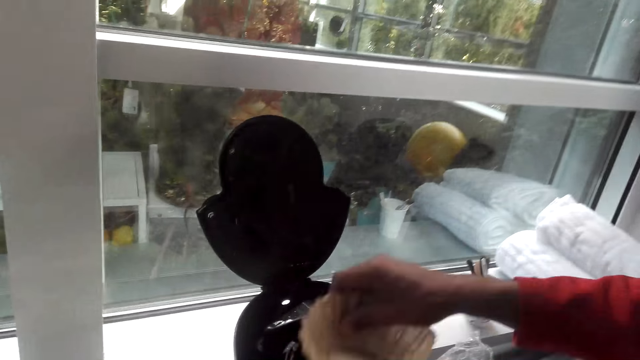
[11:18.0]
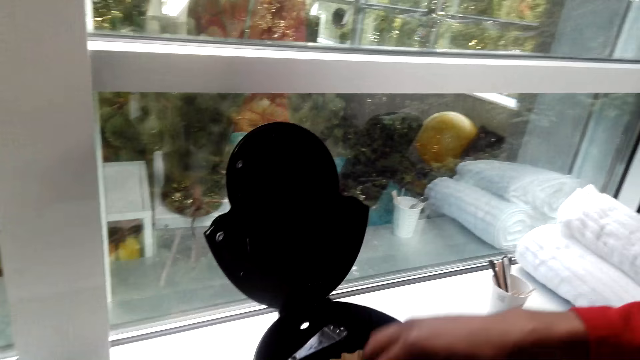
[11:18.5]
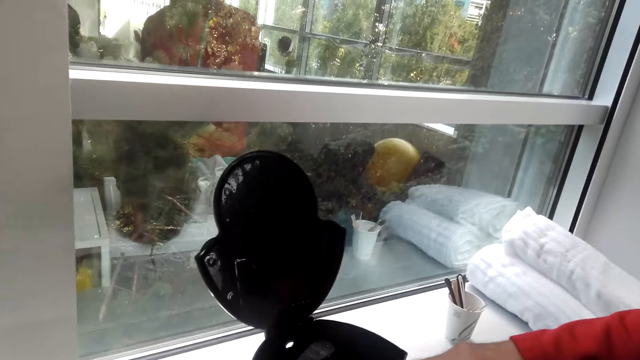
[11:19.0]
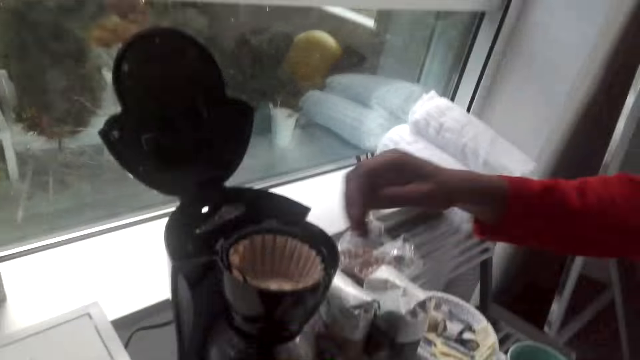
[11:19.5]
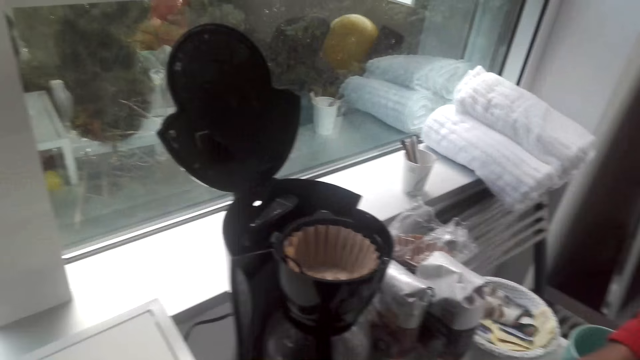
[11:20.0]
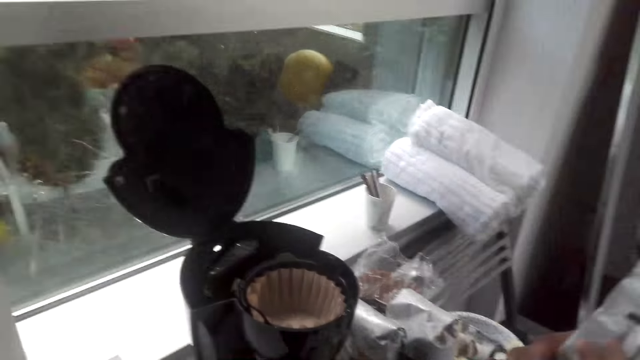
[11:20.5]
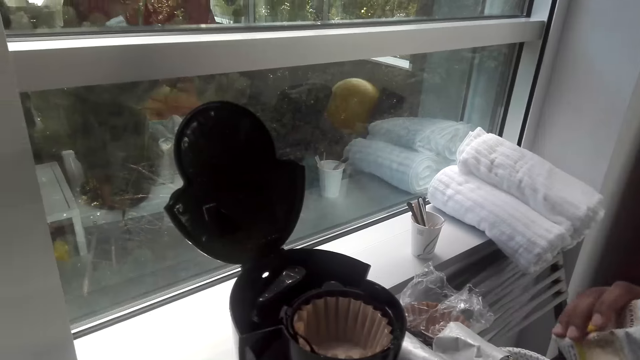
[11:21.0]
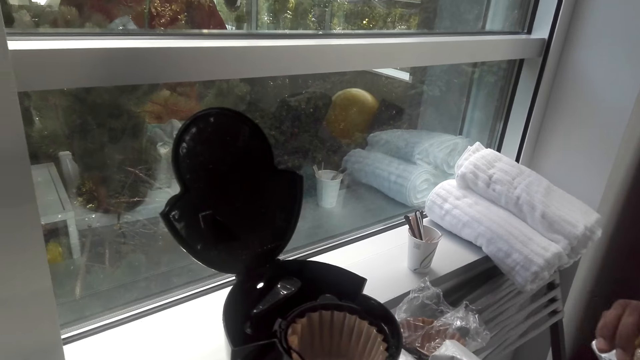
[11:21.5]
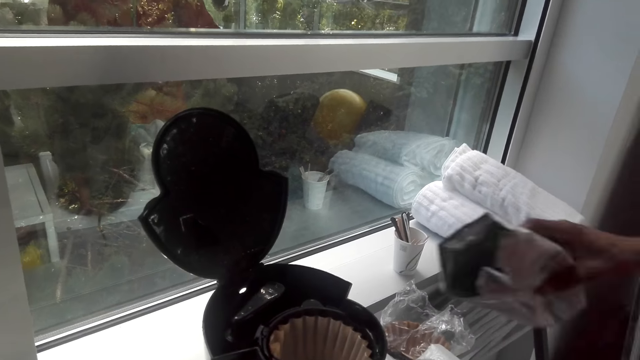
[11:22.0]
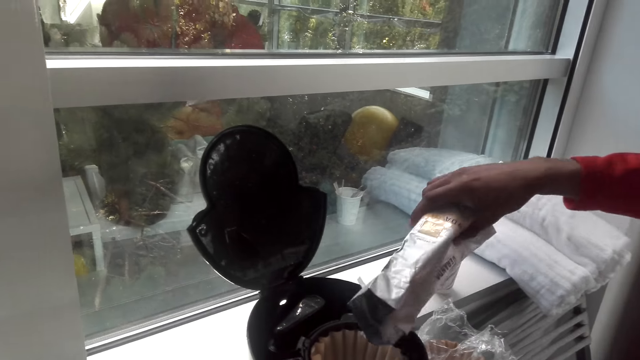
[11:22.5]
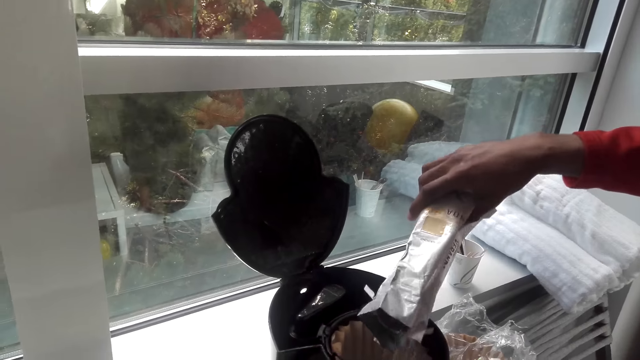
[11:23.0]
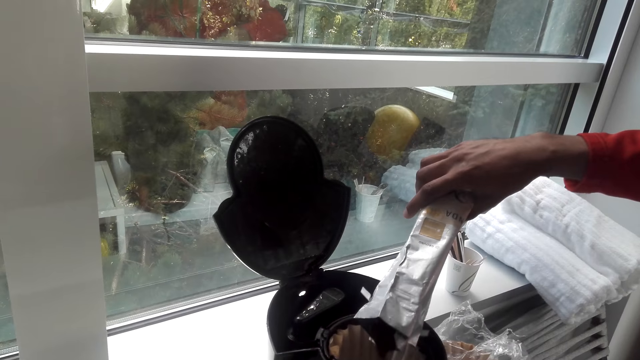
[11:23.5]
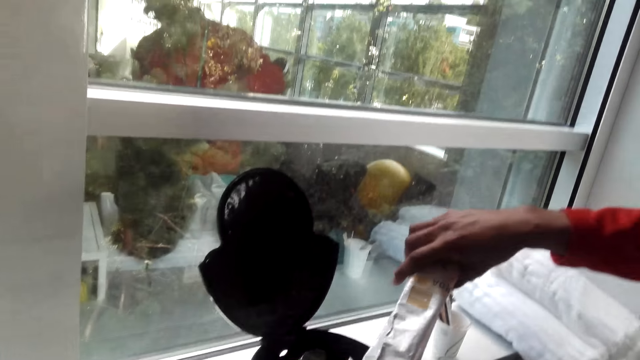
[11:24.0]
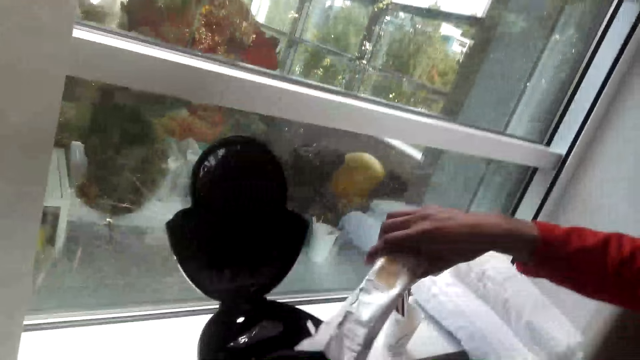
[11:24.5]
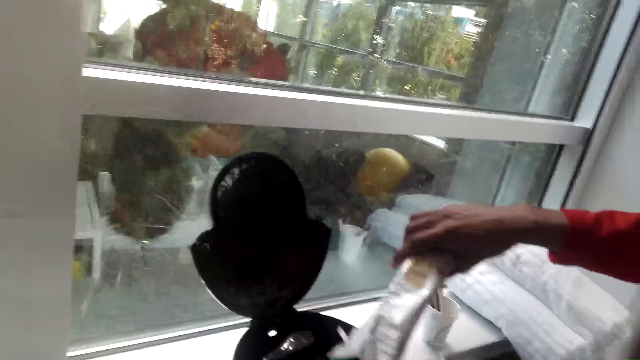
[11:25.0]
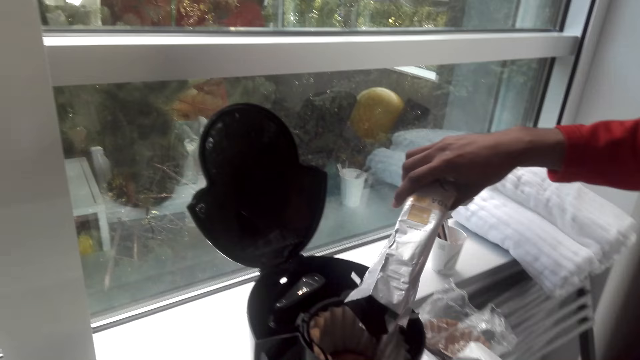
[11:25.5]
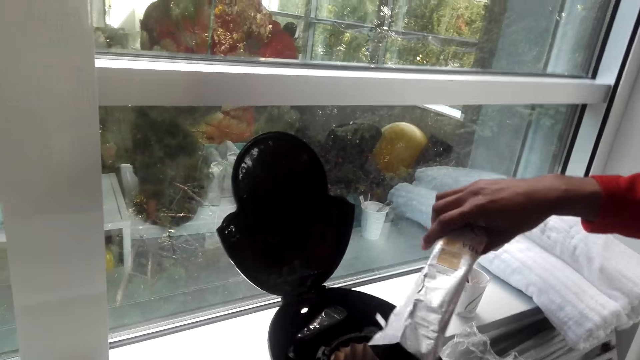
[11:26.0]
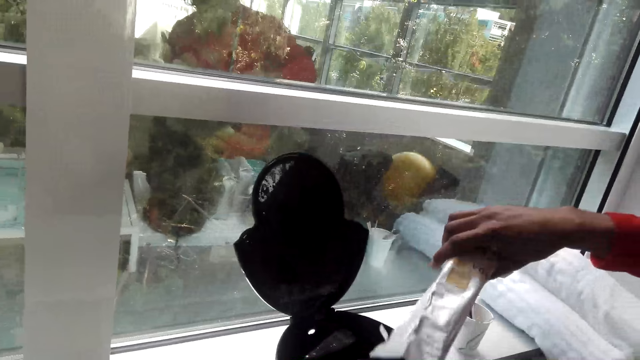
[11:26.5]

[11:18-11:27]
A person puts the coffee filter in the coffee machine. The camera wearer dialogues with the person. The person picks up the coffee bag. The camera wearer dialogues with the person. The person pours the coffee from the packet into the filter. The camera wearer dialogues with the person.

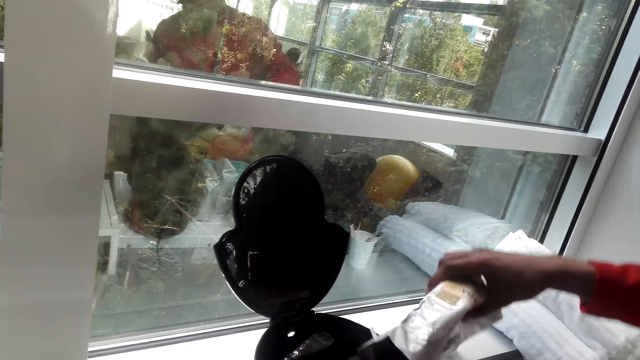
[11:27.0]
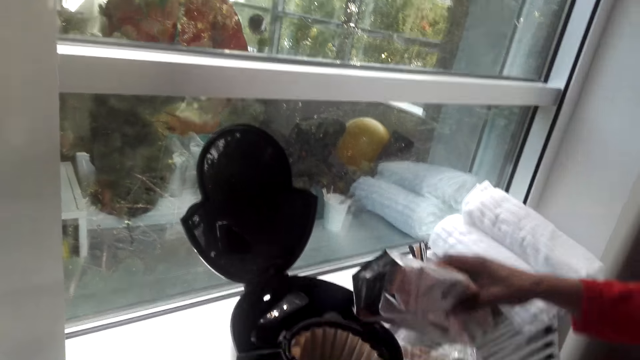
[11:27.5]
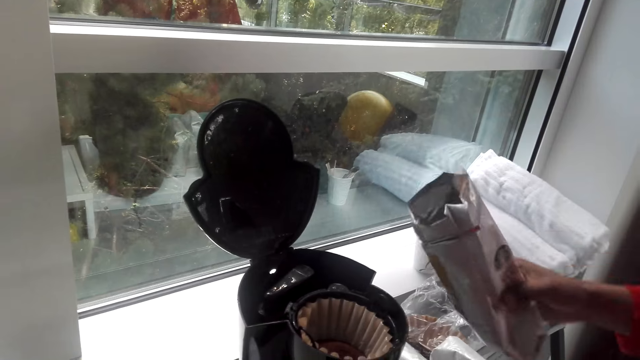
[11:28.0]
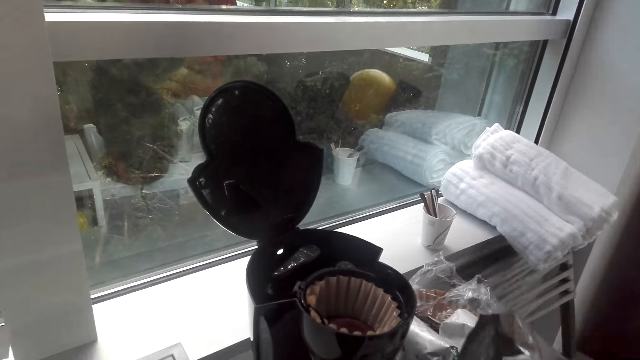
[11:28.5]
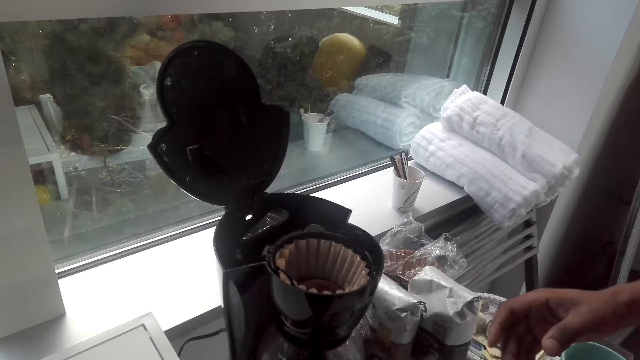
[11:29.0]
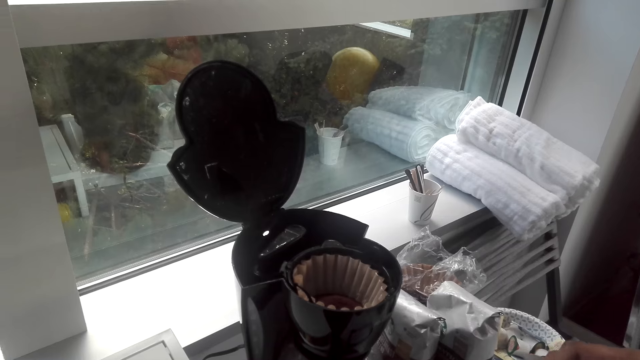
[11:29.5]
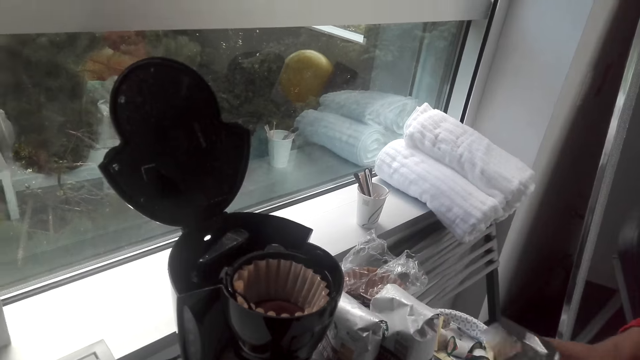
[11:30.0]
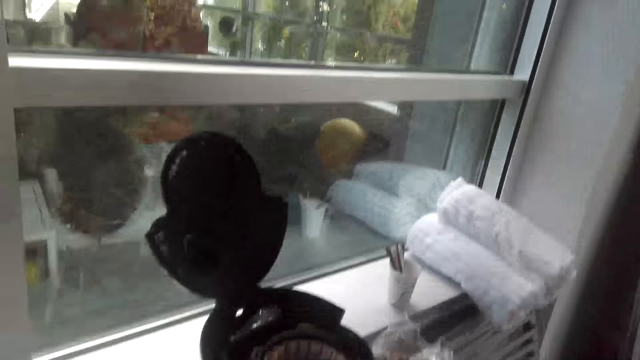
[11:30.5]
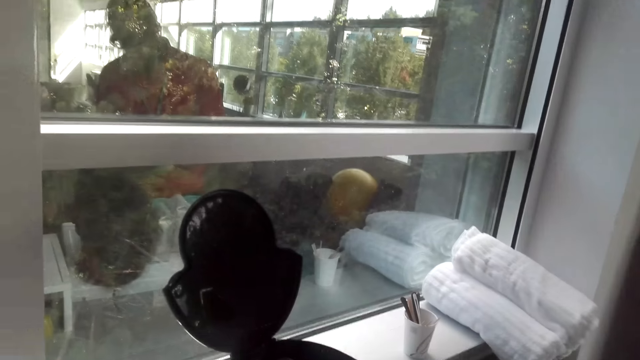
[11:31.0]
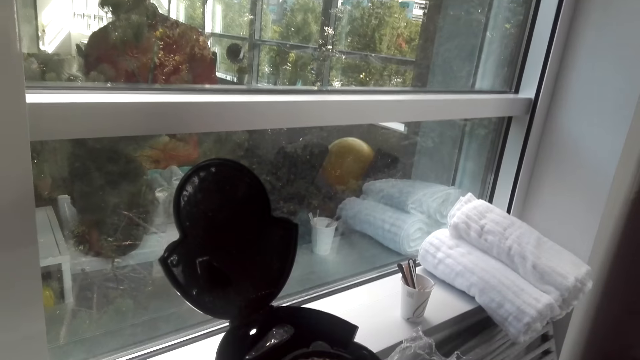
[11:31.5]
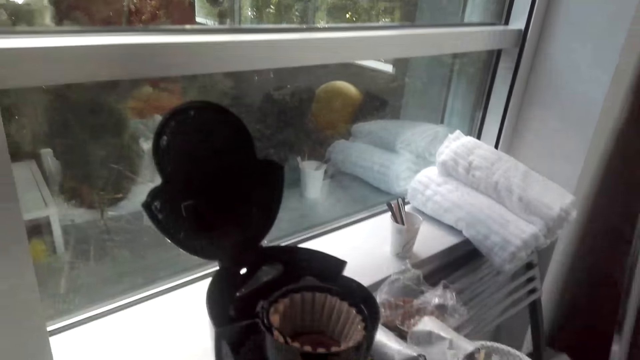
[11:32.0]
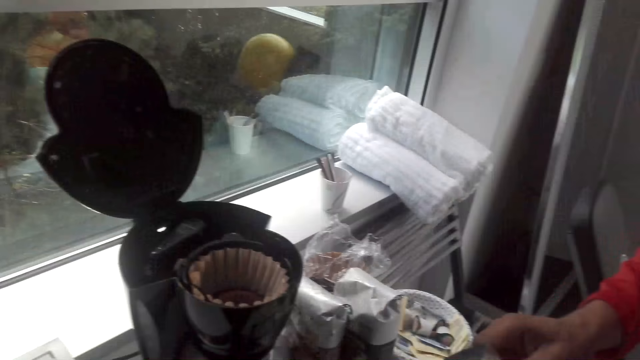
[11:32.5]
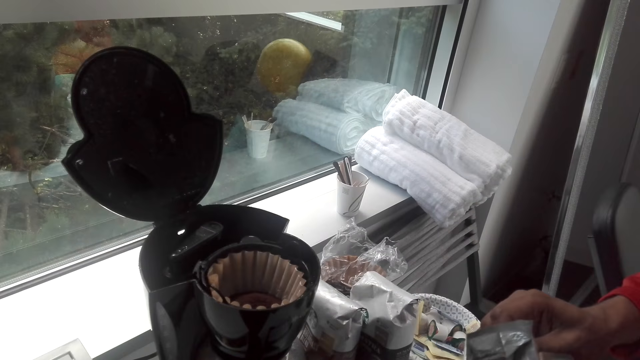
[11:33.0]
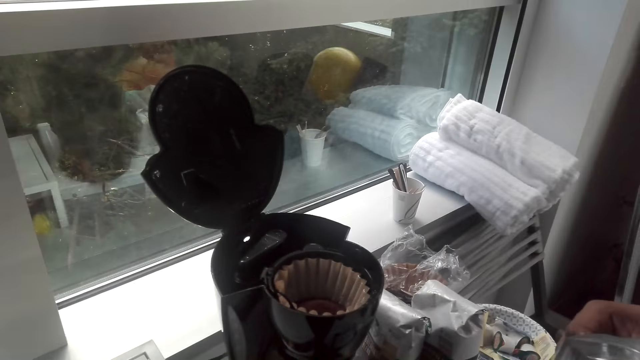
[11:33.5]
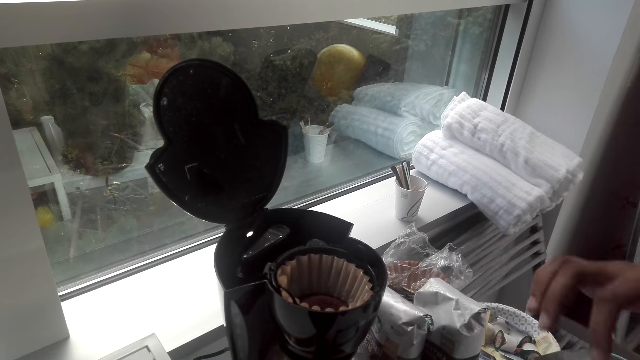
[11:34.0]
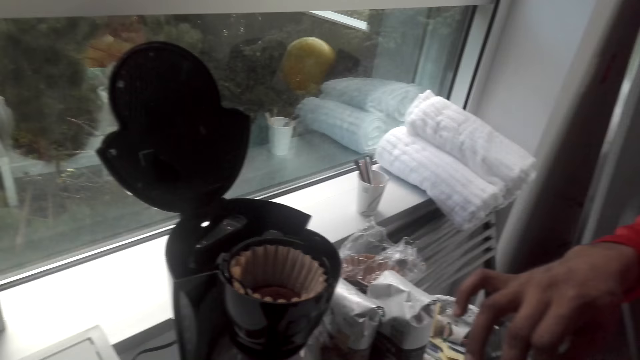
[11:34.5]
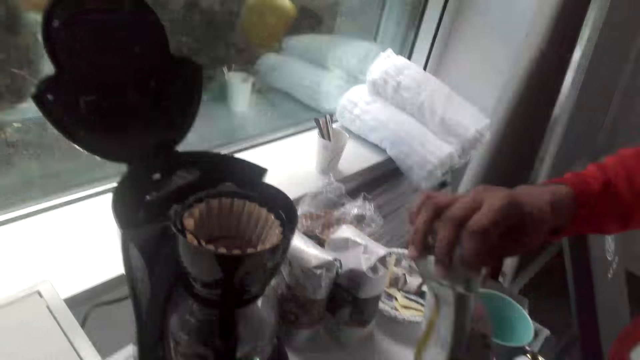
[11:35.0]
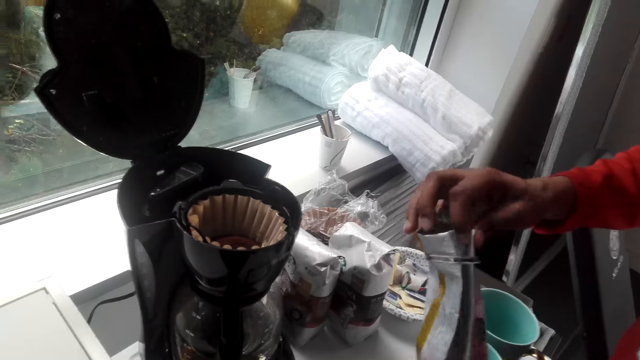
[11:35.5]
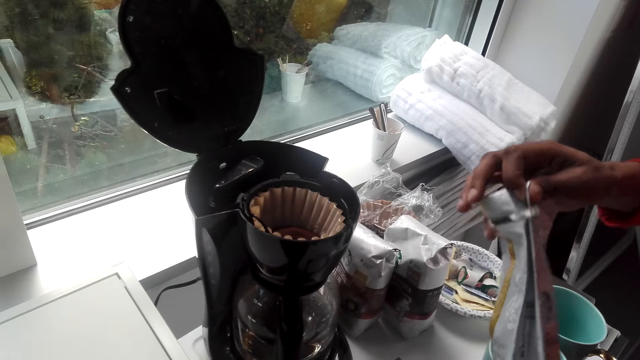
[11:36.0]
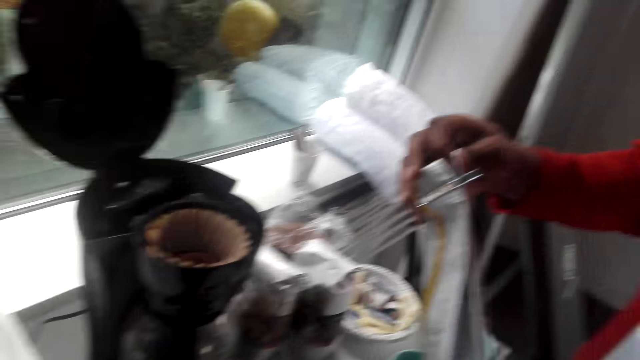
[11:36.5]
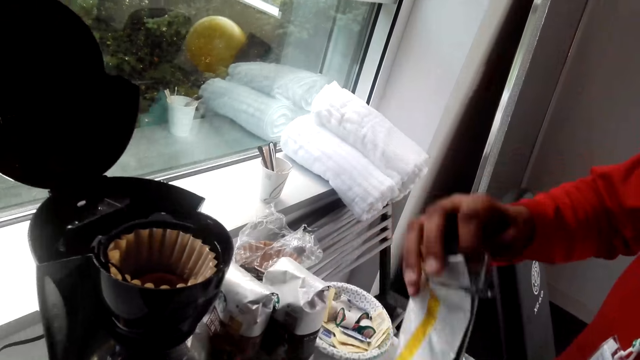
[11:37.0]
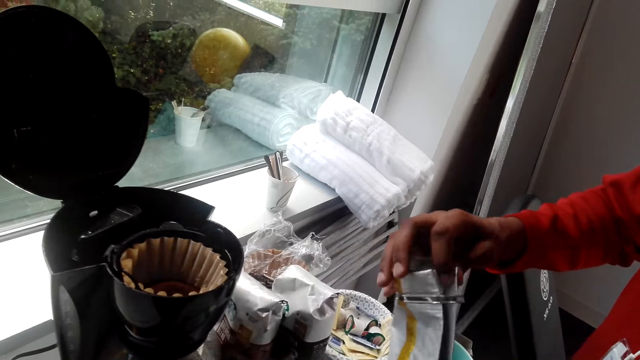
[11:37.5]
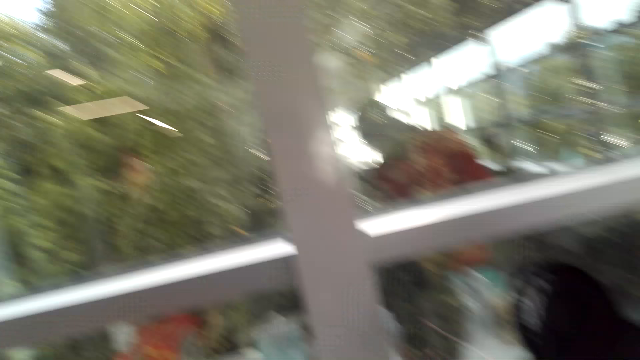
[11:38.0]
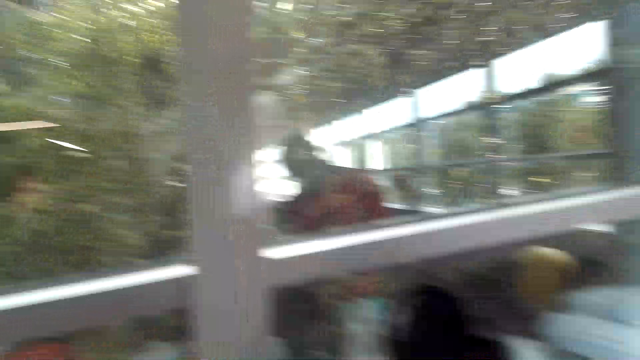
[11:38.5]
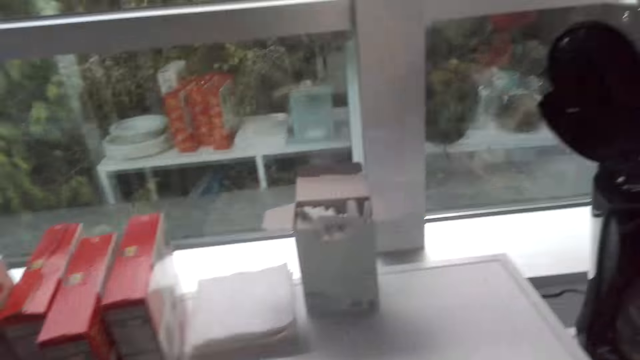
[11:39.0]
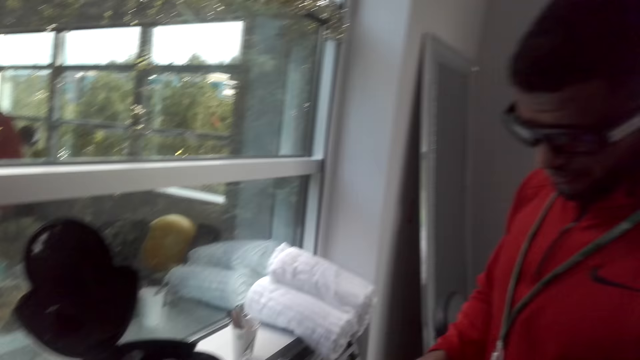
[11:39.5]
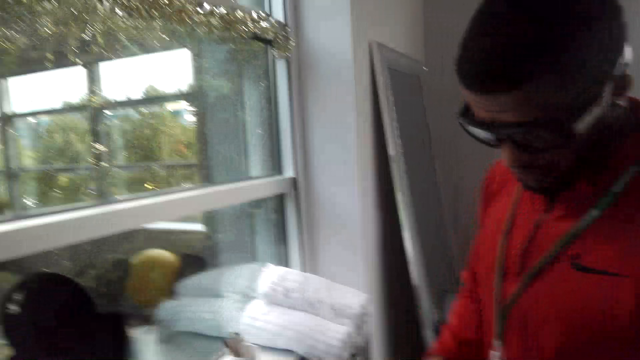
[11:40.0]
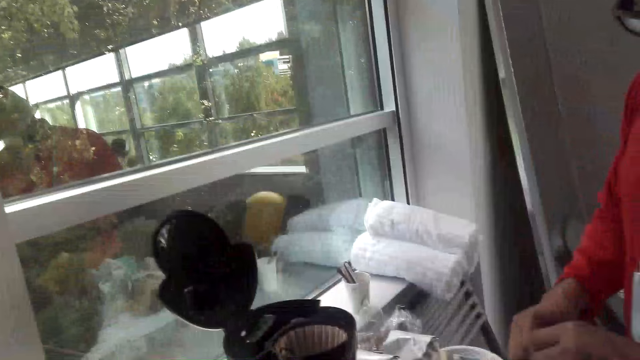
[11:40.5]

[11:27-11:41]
The camera wearer dialogues with a man. The man holds a coffee bag. The camera wearer puts the coffee bag down. They dialogue with the man. They dialogue with the man again. They dialogue with the man. The man folds the coffee packet in his hands. The camera wearer looks around and dialogues with the man.
